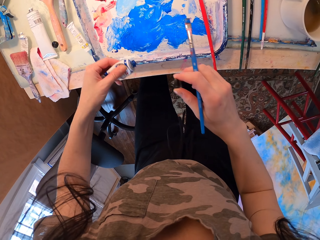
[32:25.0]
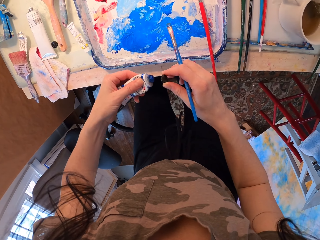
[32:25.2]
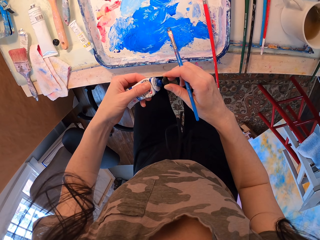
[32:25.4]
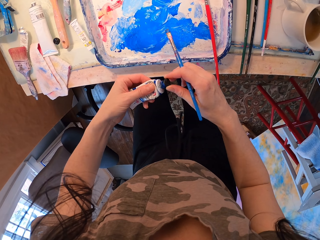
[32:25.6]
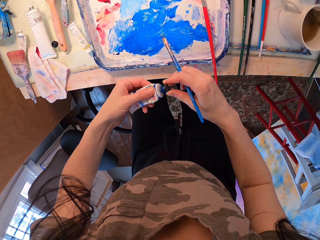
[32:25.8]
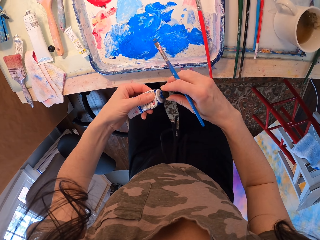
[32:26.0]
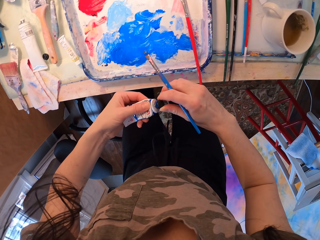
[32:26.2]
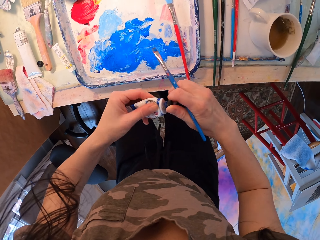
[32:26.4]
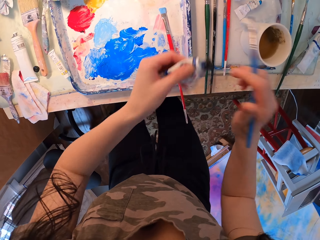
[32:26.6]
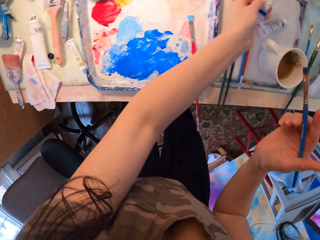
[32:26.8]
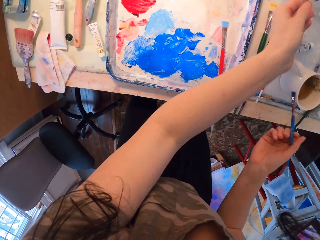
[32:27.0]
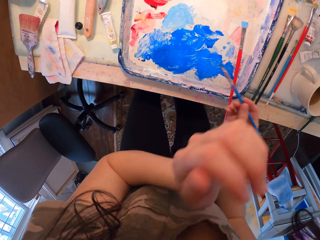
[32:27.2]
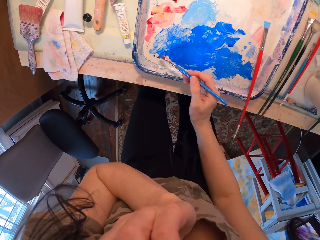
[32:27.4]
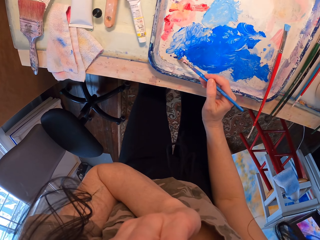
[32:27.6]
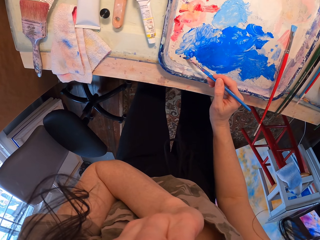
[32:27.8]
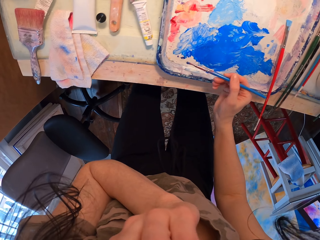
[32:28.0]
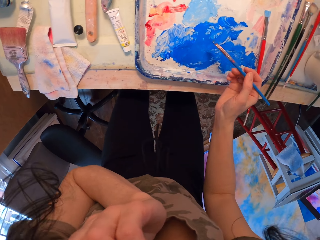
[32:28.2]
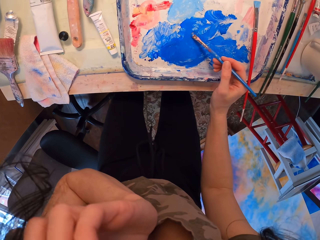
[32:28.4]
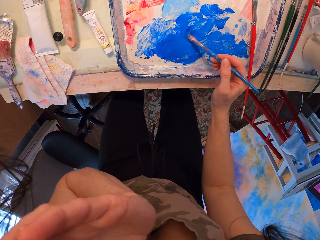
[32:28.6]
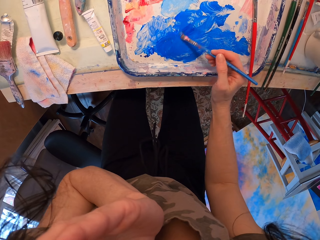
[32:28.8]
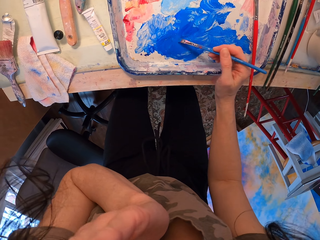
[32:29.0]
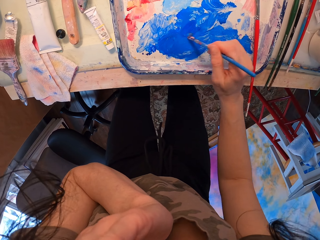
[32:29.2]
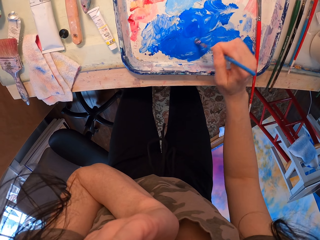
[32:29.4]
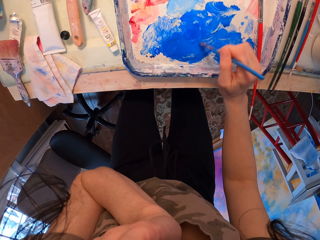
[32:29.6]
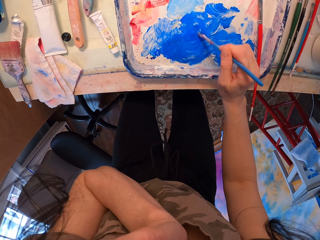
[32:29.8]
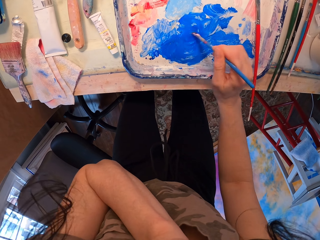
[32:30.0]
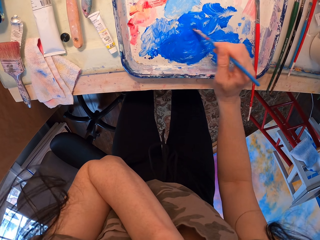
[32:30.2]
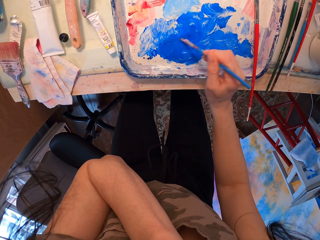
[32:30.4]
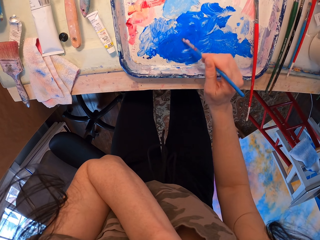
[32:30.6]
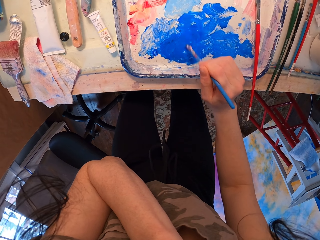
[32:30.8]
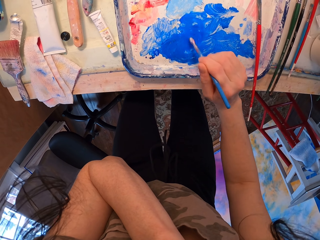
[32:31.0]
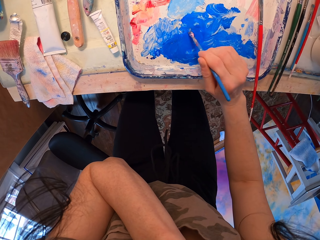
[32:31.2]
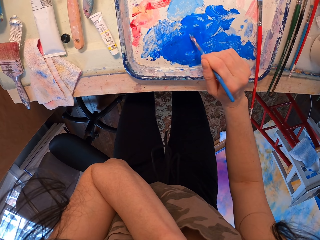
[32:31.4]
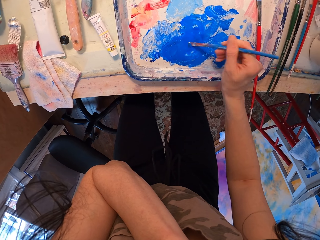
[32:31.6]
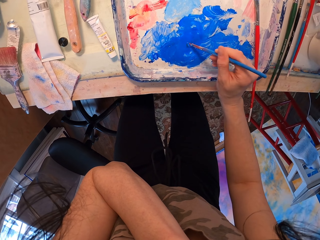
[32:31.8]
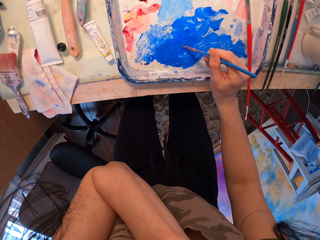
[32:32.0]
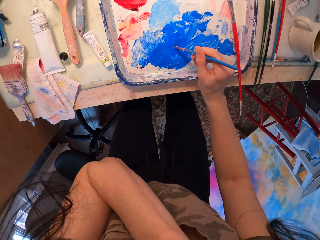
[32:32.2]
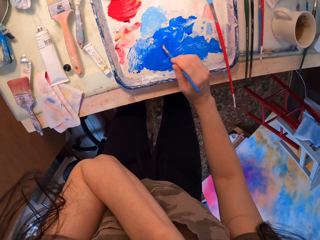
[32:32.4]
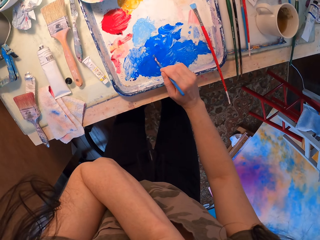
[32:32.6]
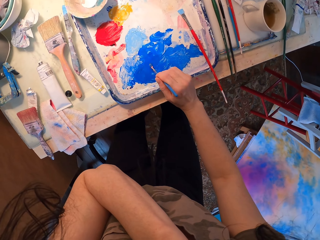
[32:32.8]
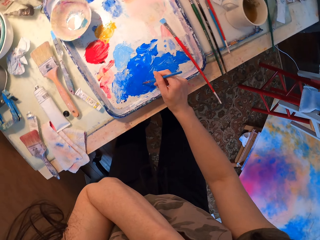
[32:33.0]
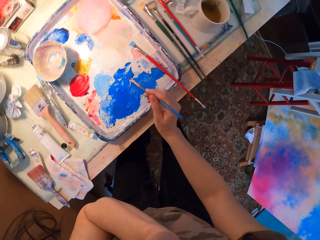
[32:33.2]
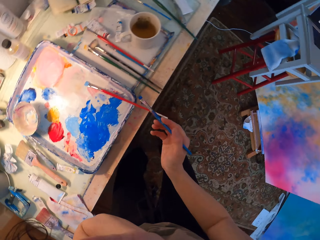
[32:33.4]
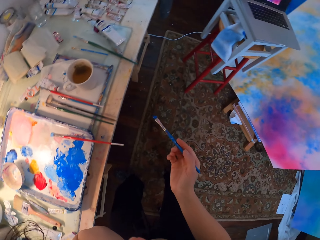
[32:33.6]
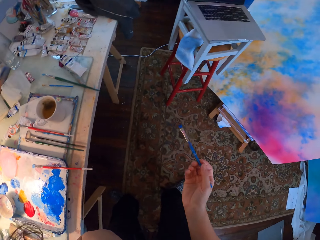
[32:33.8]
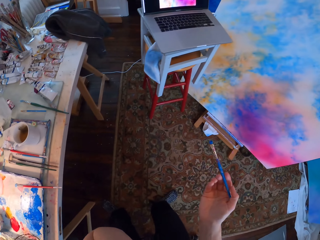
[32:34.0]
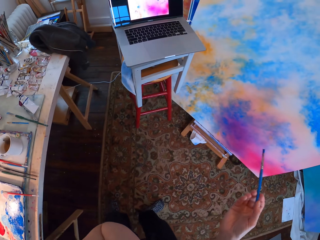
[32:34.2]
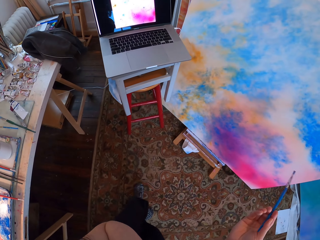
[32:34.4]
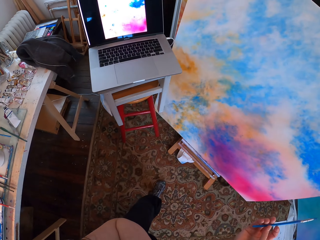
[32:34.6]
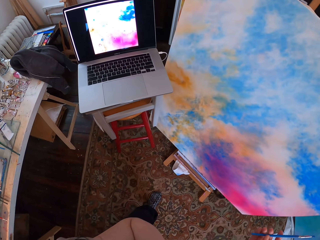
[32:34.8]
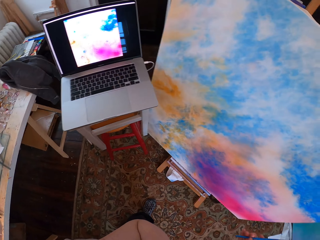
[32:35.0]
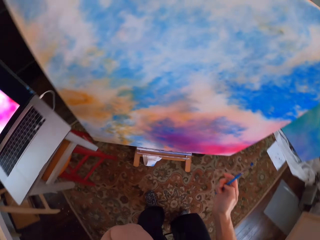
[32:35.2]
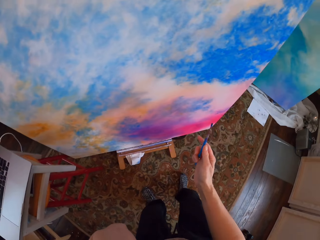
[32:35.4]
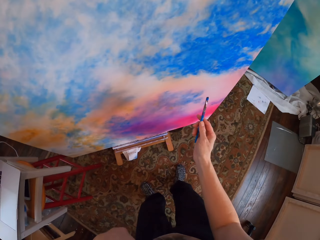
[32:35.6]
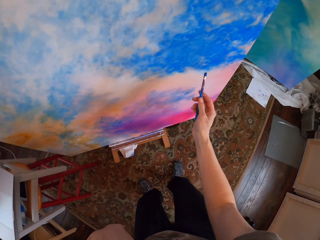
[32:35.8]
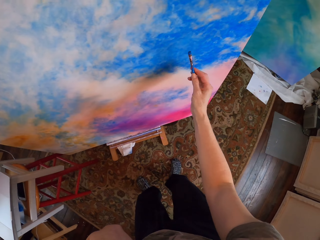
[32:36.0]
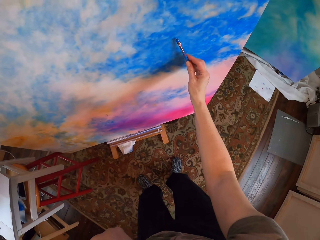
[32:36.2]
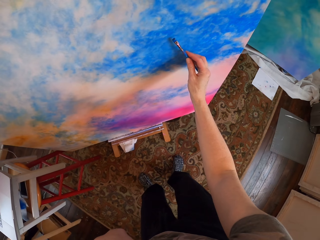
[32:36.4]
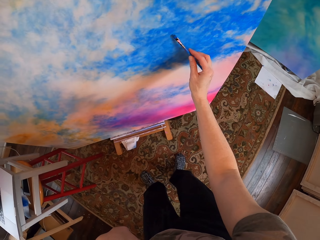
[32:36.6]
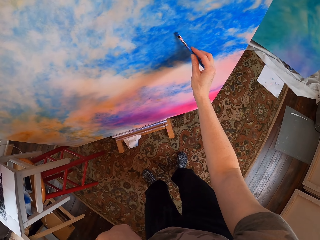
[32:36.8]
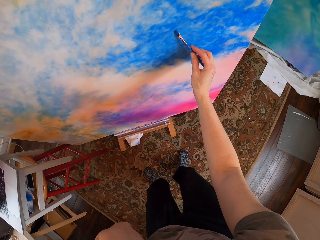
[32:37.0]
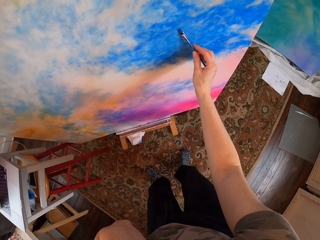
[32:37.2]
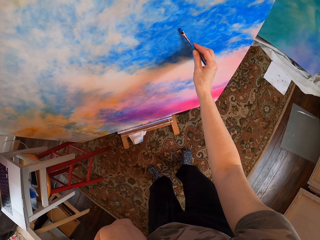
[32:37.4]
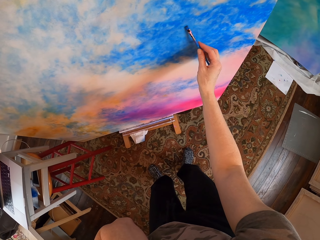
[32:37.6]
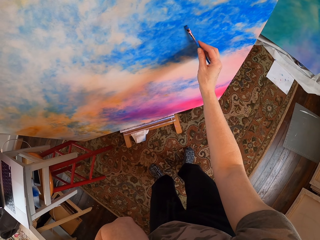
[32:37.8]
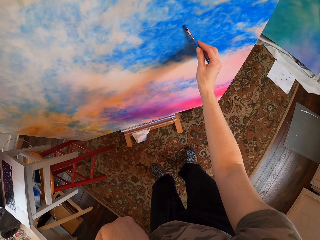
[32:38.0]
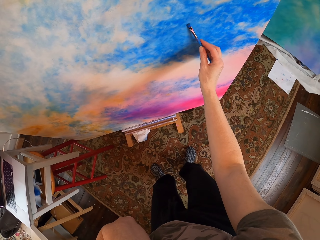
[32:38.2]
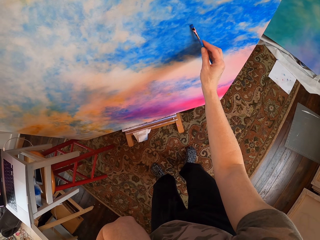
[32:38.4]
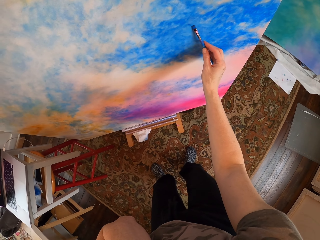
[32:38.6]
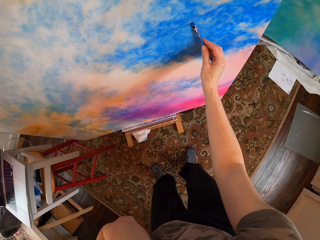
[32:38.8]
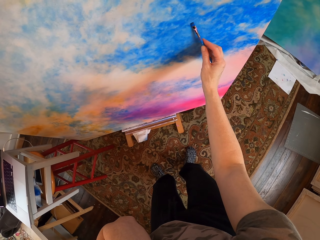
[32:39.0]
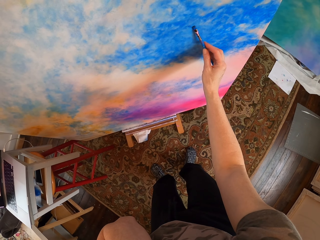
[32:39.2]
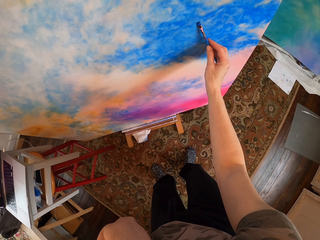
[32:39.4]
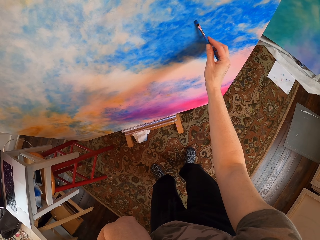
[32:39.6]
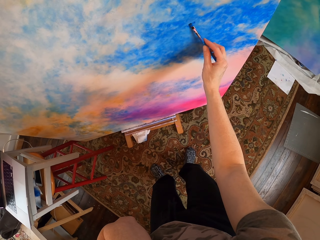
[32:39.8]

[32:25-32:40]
The camera wearer closes the paint tube. They put the tube on the table. They stir the paint with the painting brush. They rub the paint brush on the tray. They walk. They turn around. They paint on the board with the painting brush.

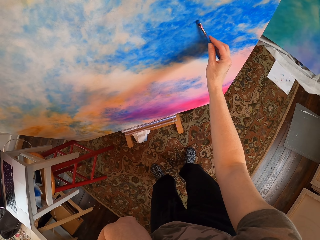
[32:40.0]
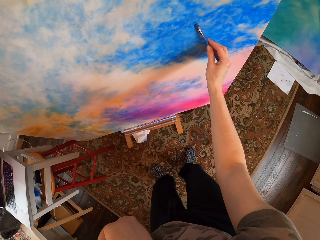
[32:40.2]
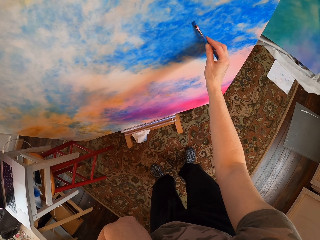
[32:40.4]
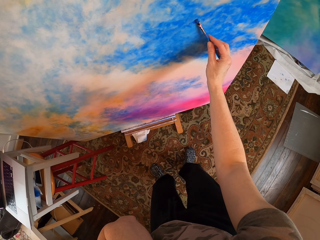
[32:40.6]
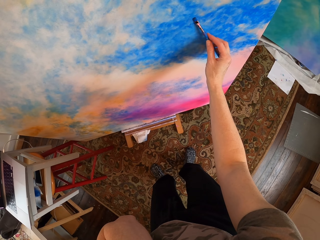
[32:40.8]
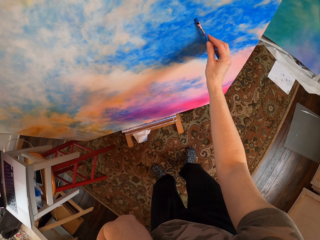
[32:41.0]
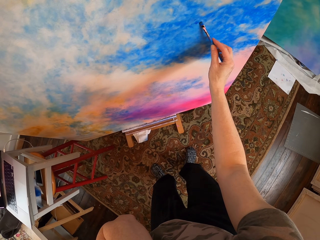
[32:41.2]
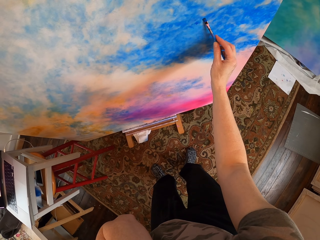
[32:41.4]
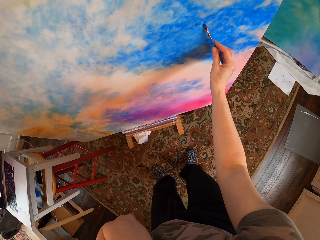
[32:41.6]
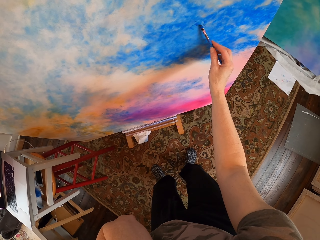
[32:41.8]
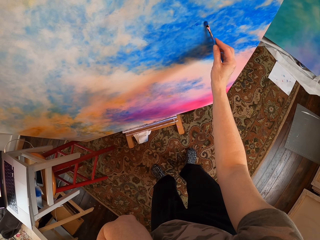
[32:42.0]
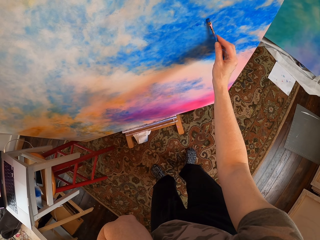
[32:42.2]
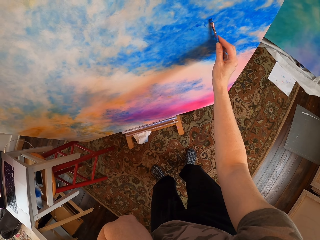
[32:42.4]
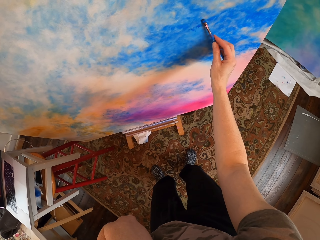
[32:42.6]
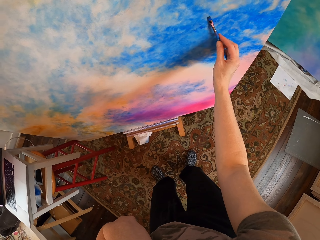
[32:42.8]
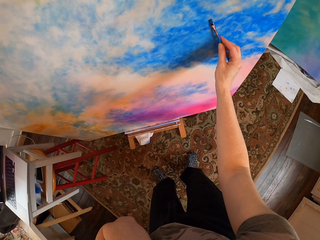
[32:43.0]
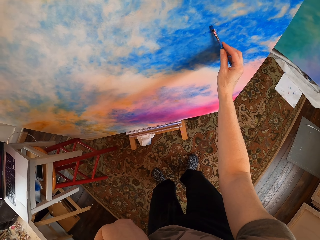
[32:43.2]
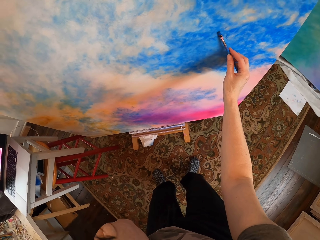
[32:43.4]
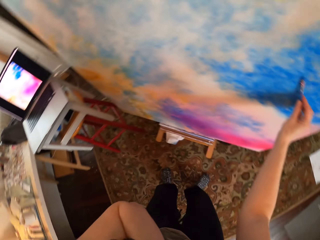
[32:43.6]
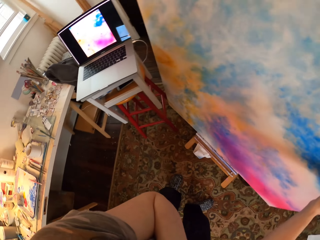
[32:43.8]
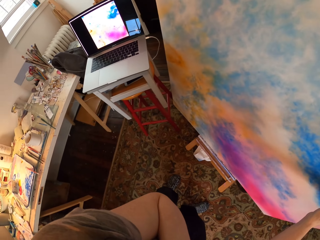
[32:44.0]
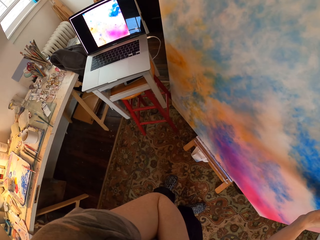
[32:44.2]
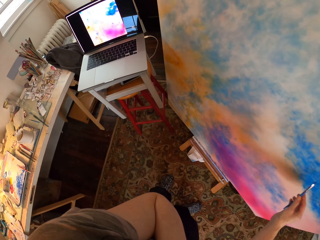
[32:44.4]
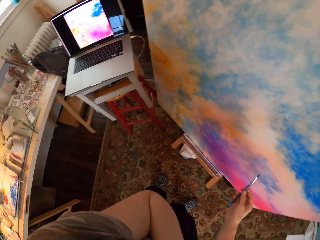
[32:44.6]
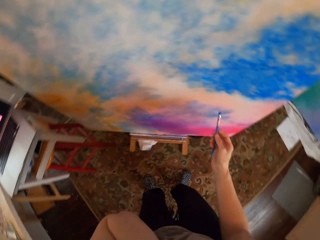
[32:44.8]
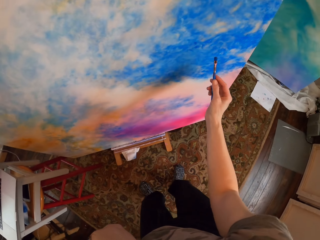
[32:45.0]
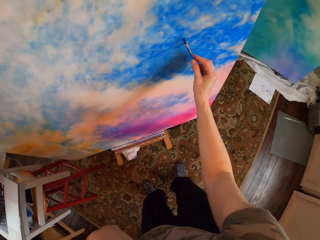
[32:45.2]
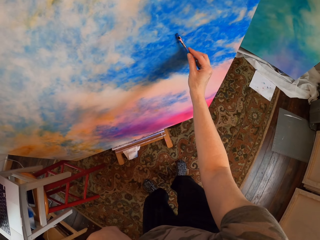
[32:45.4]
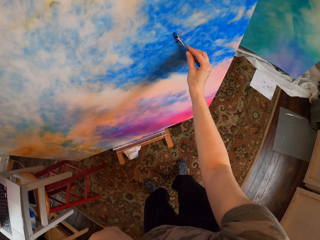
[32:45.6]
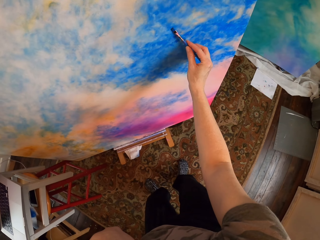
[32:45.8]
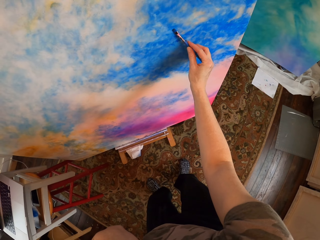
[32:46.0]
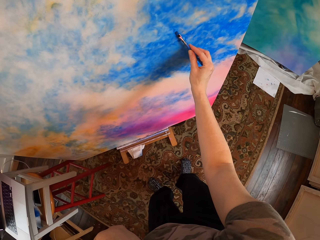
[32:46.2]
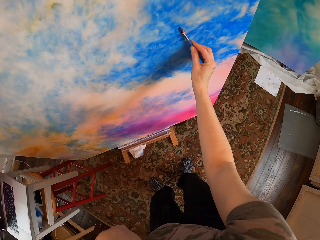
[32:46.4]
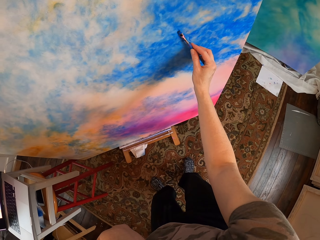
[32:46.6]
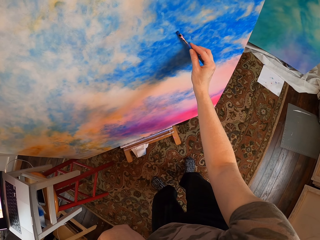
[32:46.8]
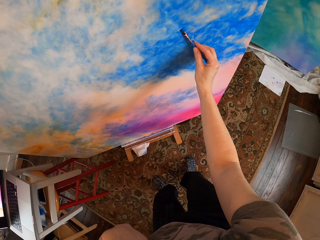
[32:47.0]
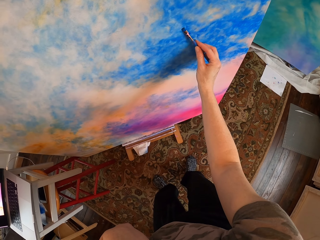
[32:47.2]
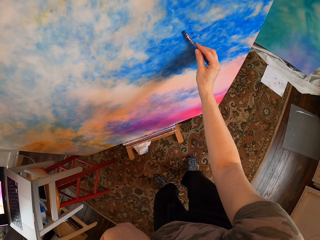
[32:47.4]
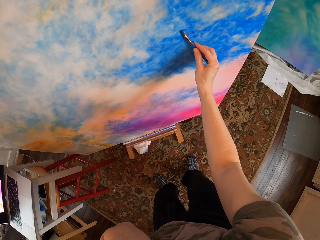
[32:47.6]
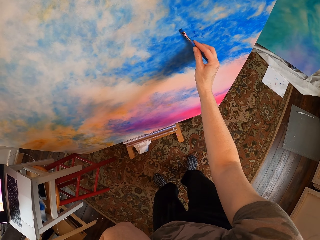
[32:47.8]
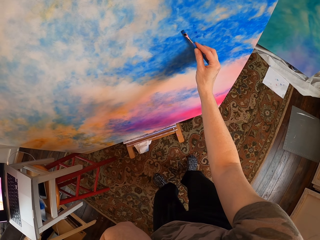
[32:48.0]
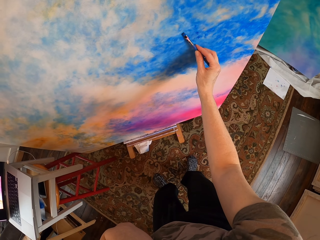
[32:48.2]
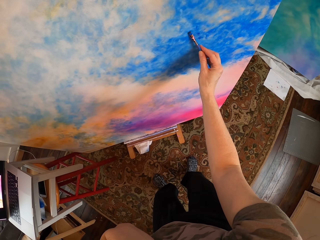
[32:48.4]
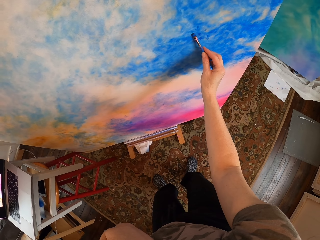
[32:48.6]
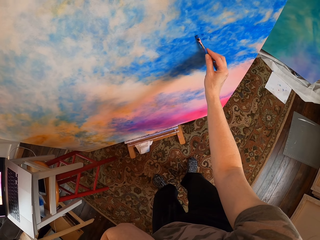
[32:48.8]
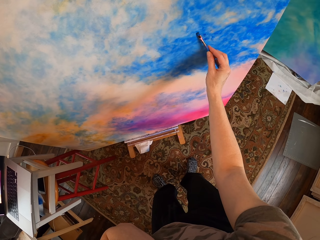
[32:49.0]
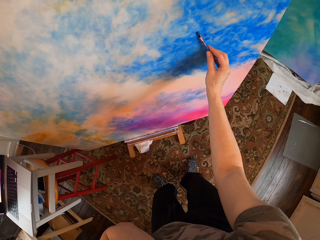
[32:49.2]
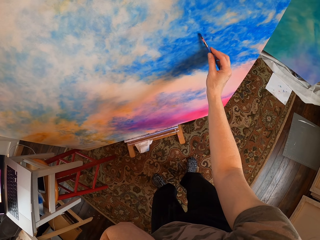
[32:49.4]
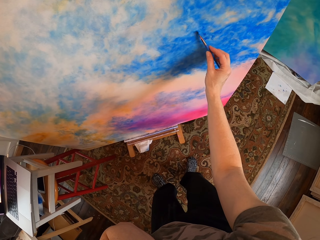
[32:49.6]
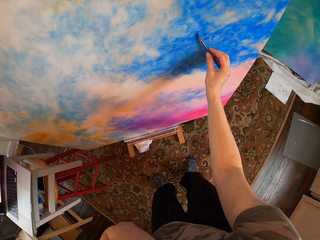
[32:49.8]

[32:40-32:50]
The camera wearer looks at the laptop. They paint on the board with the painting brush.
